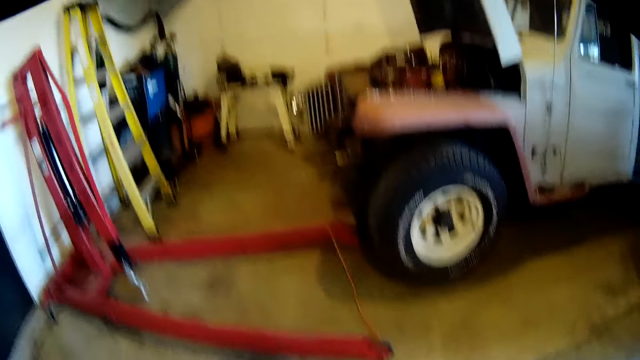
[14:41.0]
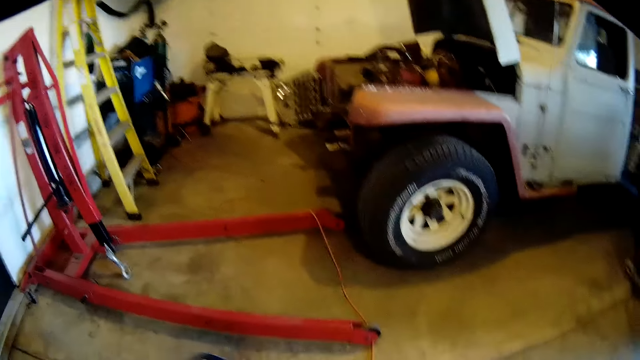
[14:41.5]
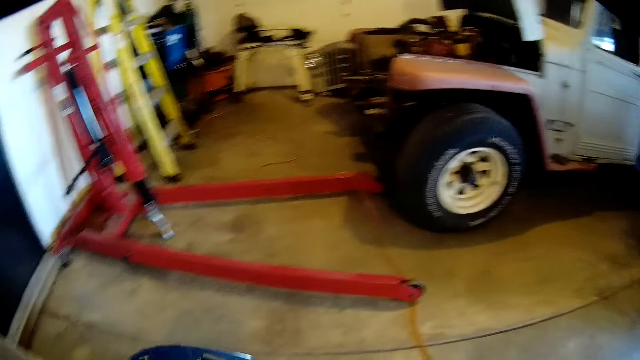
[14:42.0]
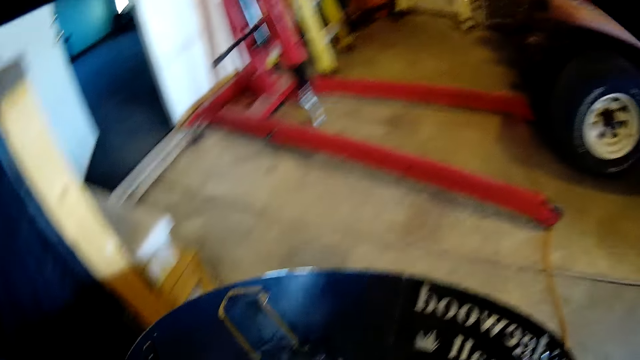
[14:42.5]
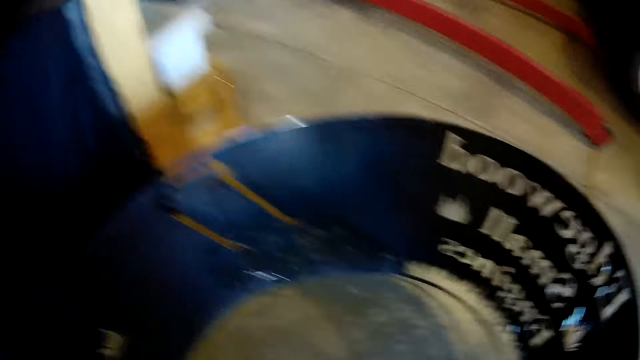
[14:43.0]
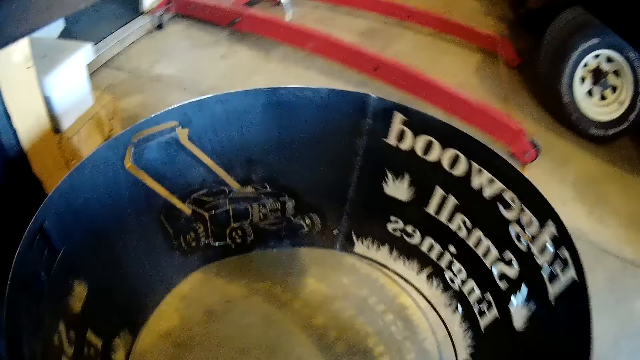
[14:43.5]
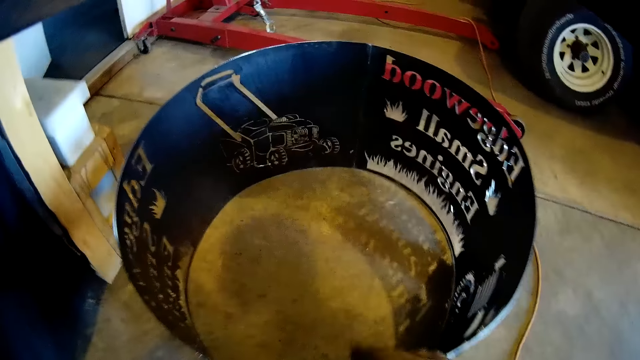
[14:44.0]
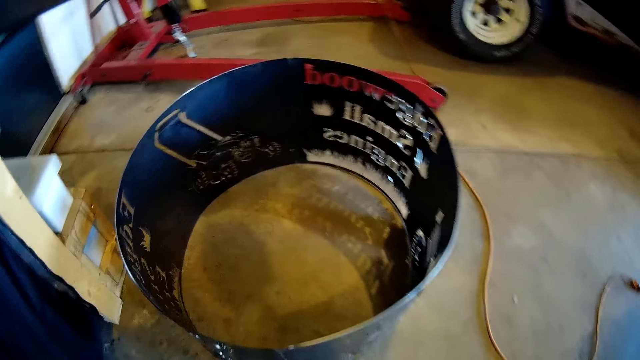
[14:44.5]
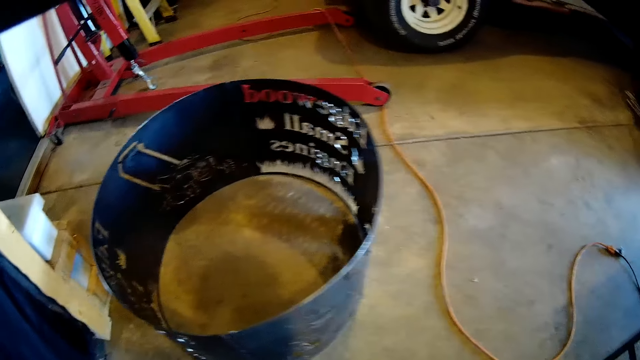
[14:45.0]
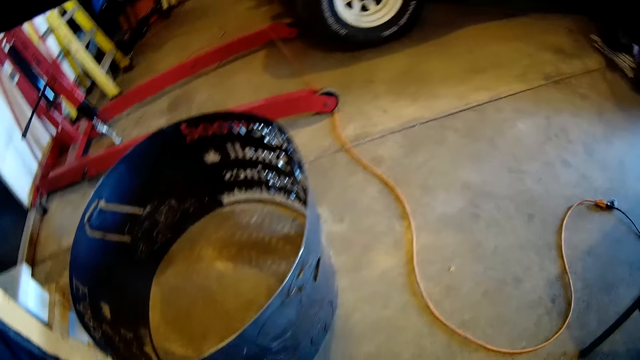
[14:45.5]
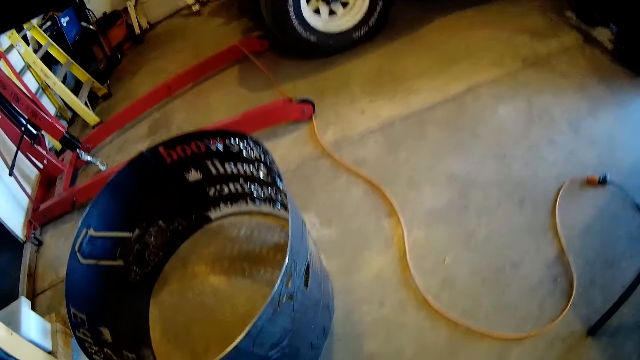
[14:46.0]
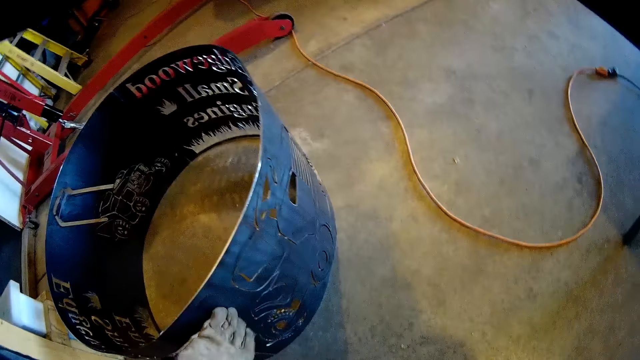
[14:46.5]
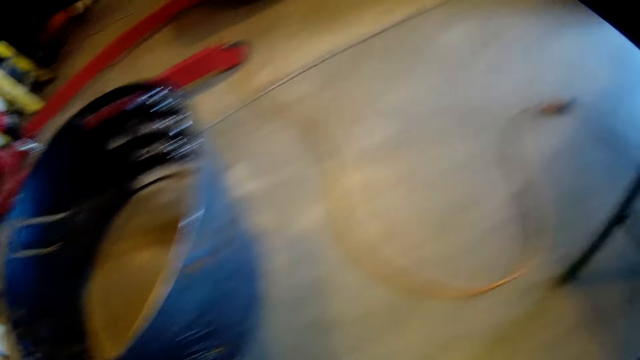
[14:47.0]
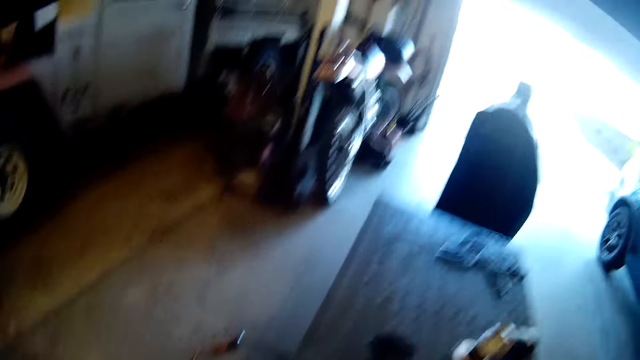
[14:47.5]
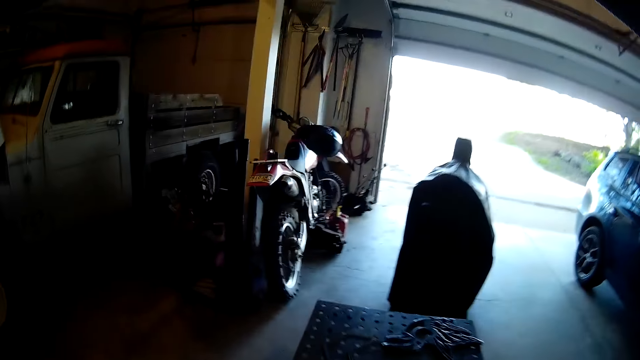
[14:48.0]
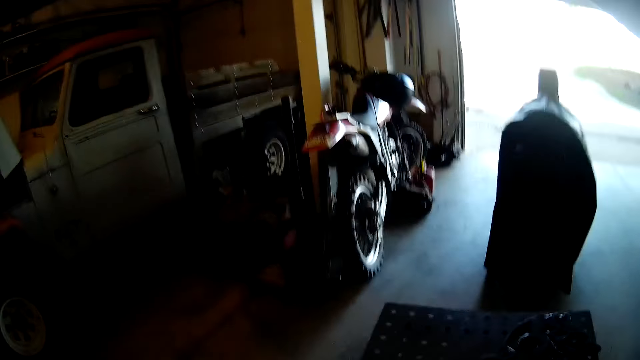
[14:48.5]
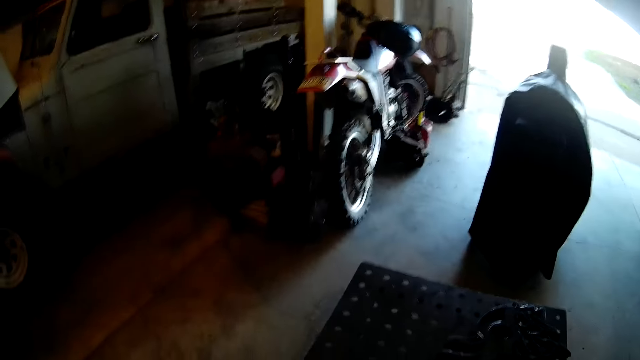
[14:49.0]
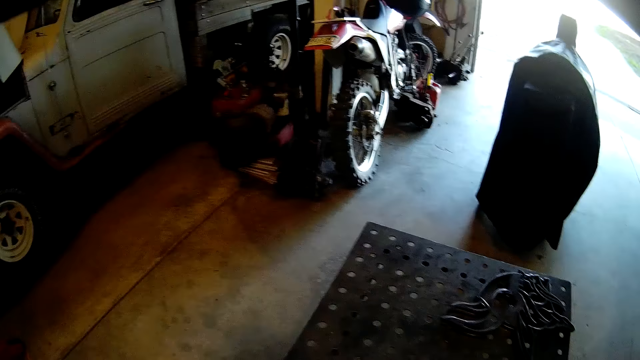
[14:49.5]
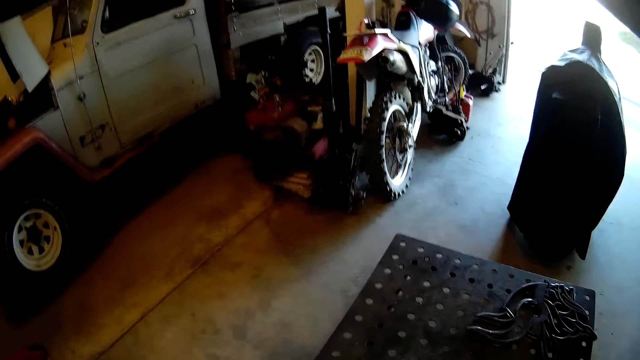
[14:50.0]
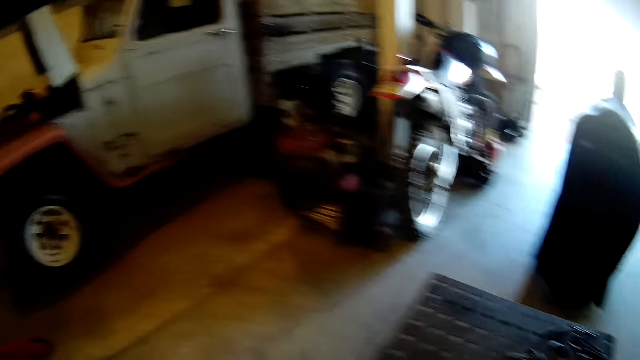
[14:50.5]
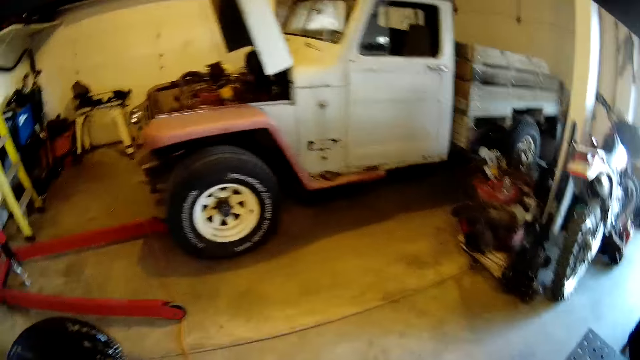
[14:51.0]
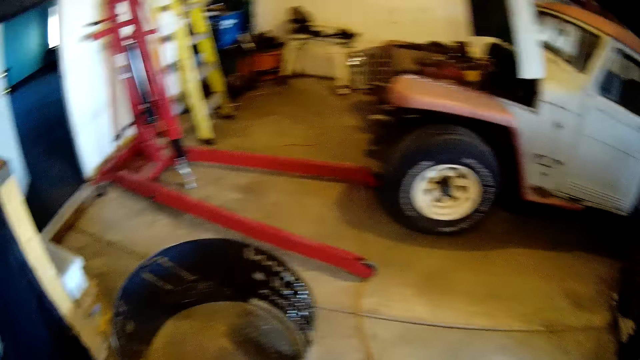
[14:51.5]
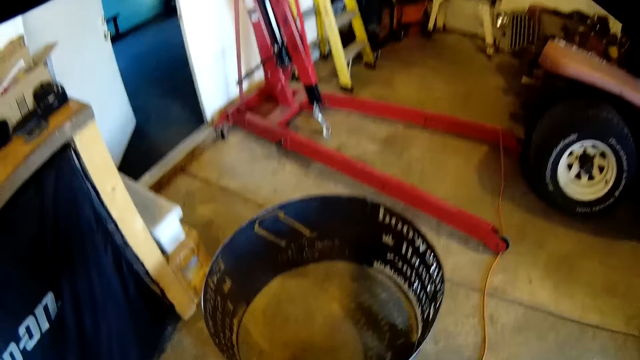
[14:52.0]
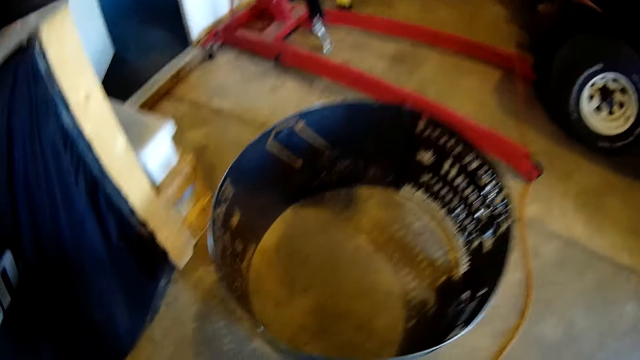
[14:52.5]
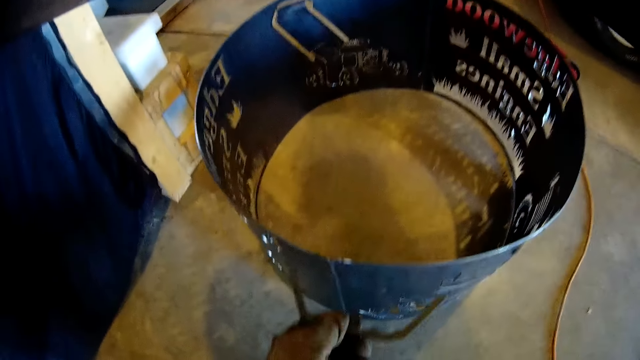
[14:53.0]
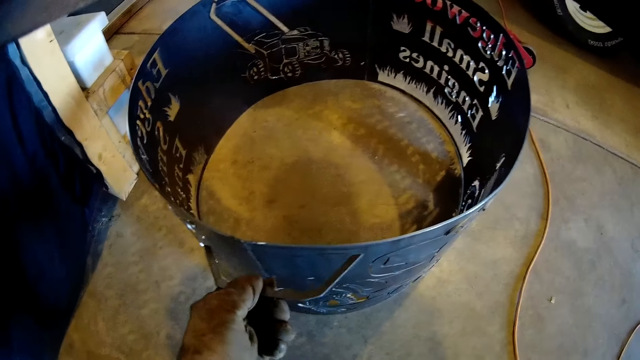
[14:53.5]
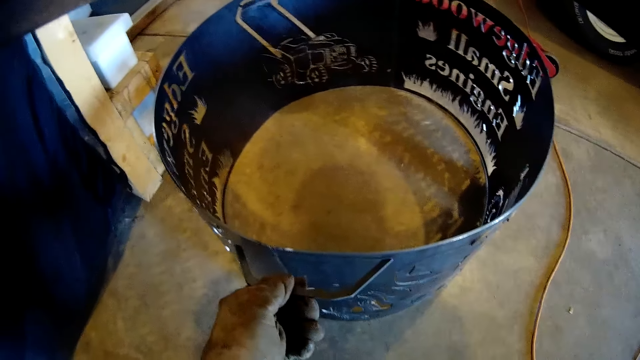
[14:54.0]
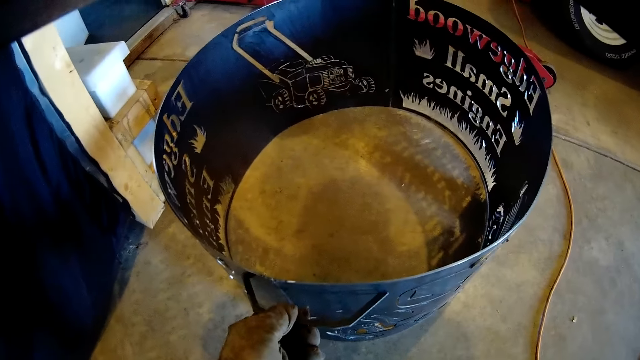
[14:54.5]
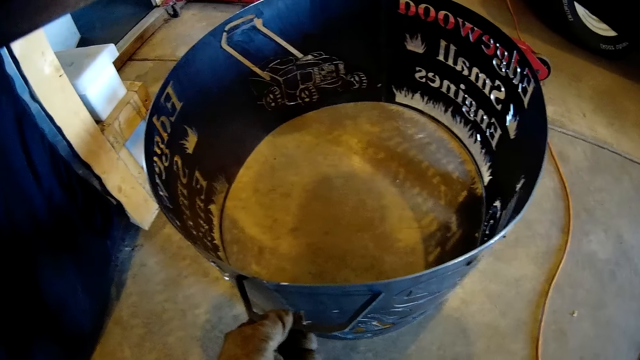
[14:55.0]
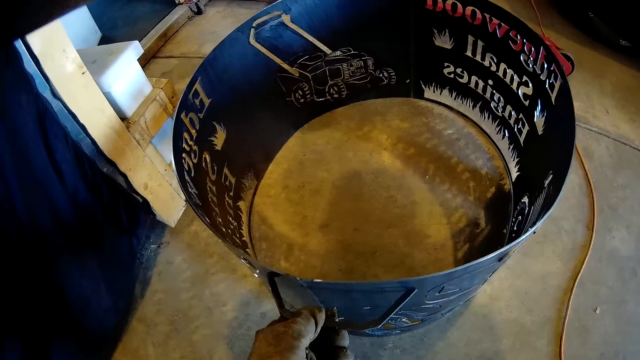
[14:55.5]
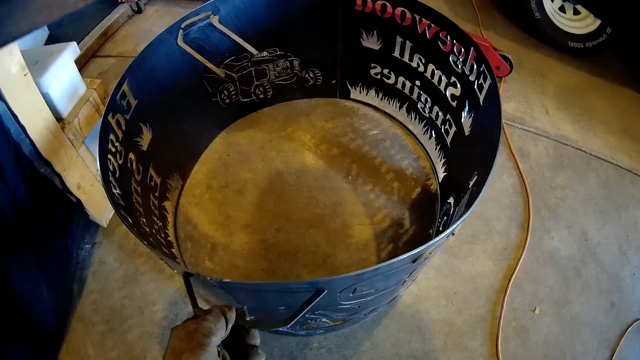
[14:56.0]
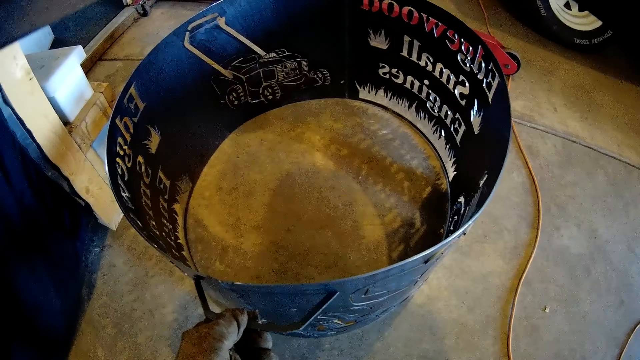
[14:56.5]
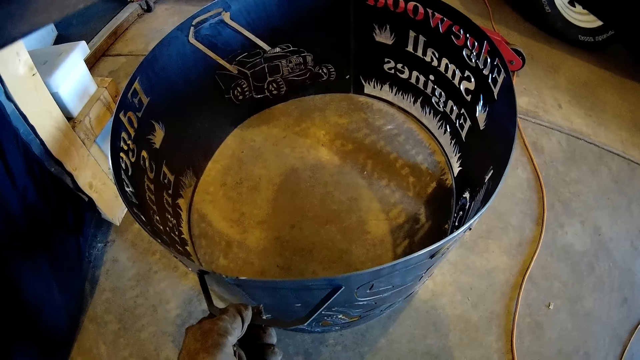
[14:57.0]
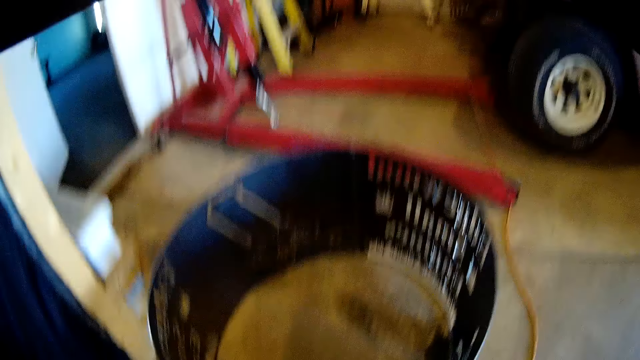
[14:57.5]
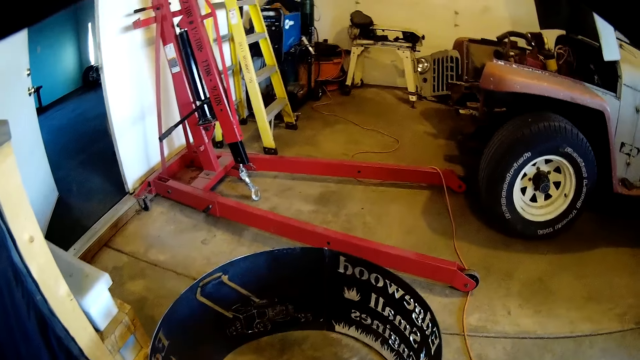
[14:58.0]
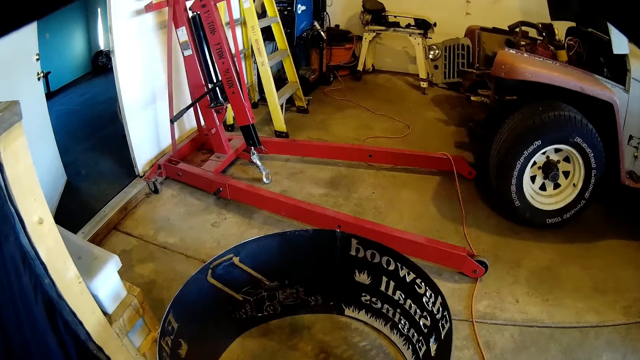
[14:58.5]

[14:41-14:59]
The camera wearer turns the cylindrical metal design with both hands. He pushes the cylindrical metal design with both hands. He cleans the cylindrical metal design with his gloved left hand. He turns towards the metal table. He picks up a metal handle. He turns towards the cylindrical metal design on the floor. He places the metal handle on the body of the cylindrical metal design with his left hand. He tries to attach the metal handle to the circle metal sculpture.

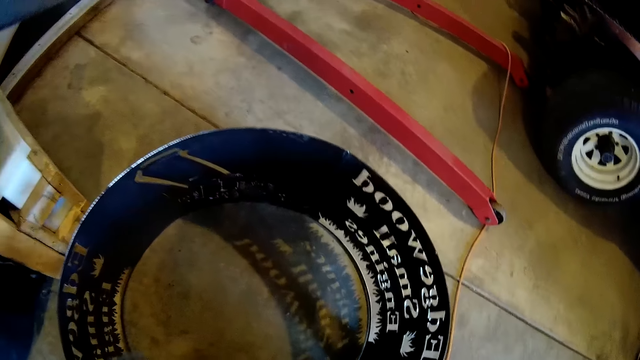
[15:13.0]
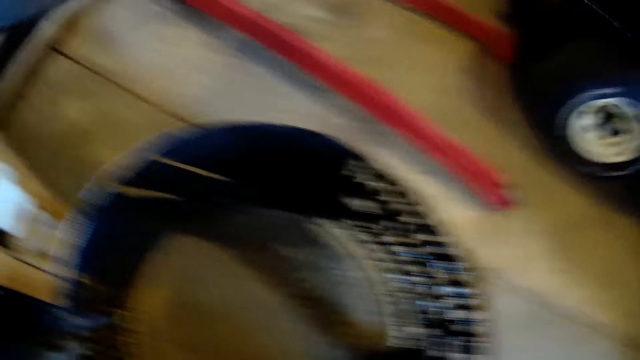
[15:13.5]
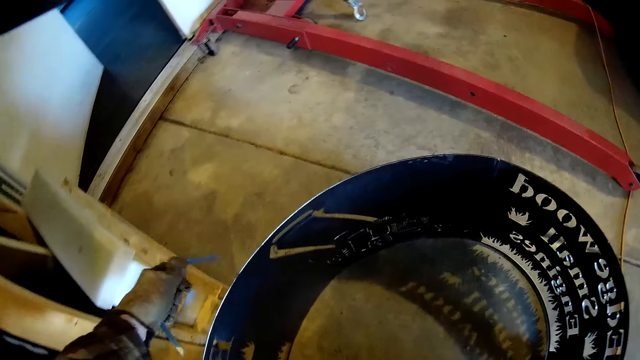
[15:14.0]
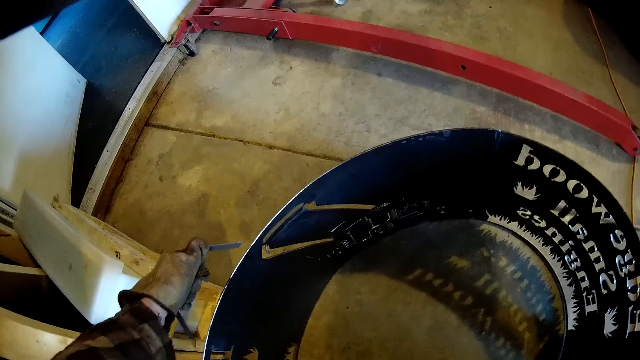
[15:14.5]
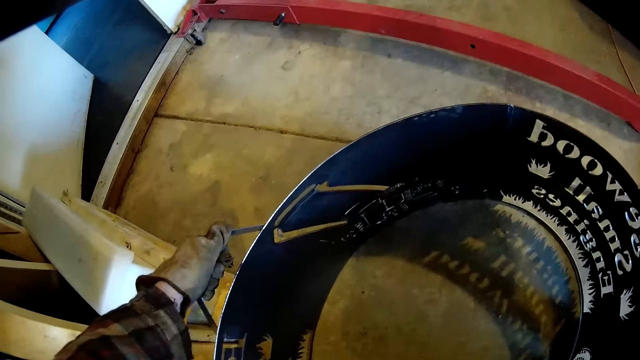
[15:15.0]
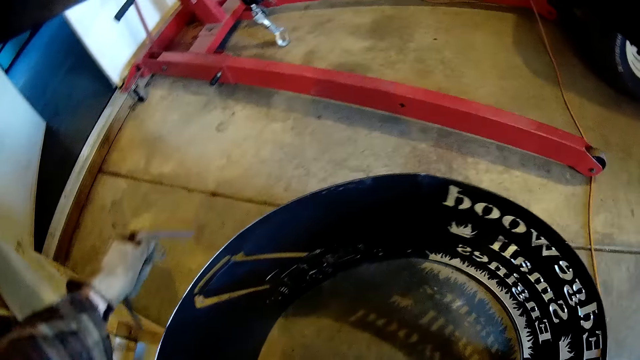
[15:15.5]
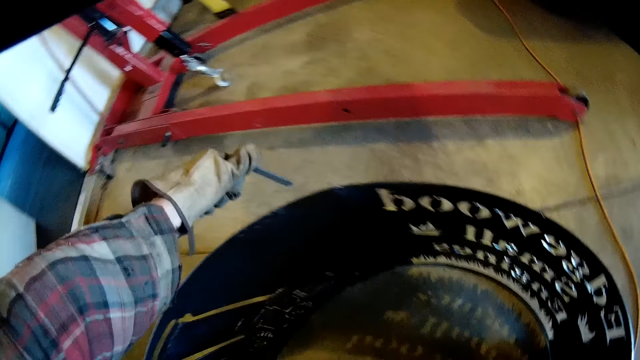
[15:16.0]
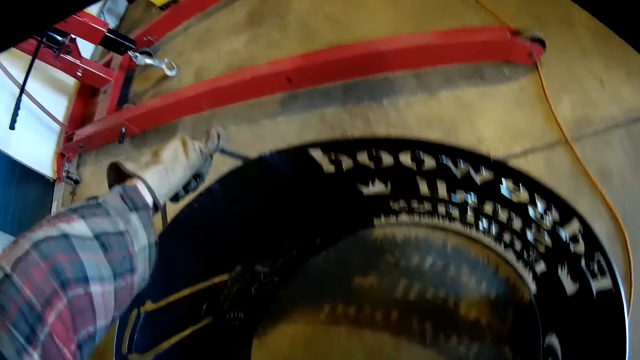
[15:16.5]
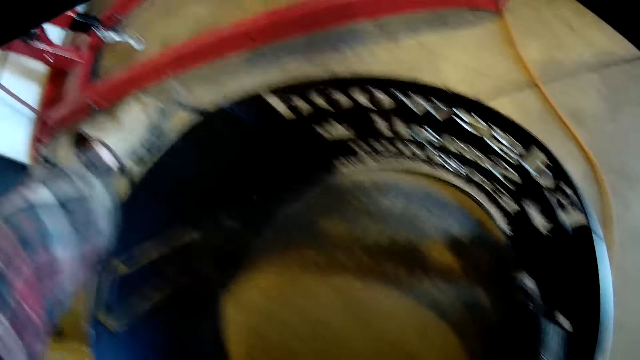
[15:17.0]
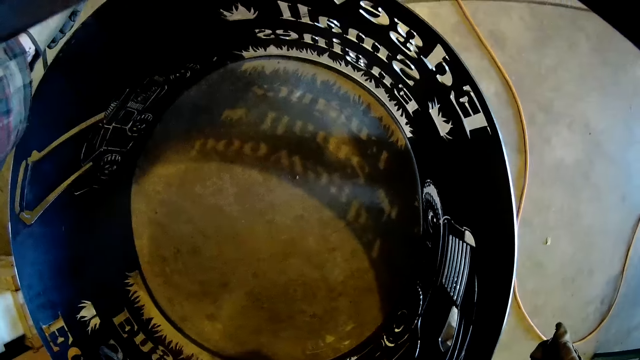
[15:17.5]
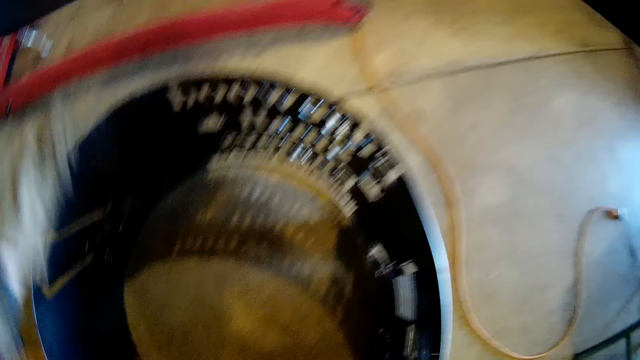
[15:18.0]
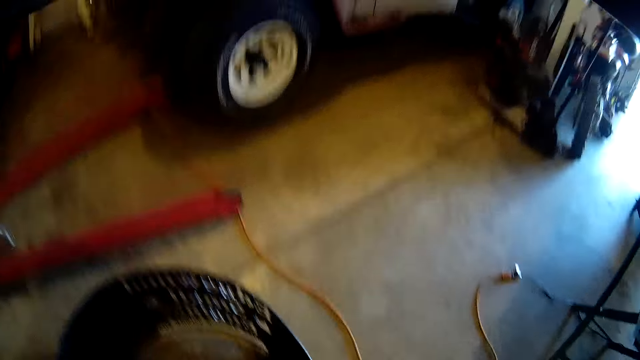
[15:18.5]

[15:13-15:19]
The camera wearer places the metal handle on the body of the cylindrical metal design with his left hand. He does so again. He moves towards the metal table.
